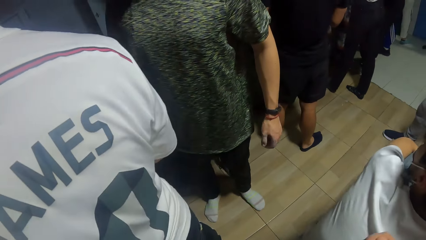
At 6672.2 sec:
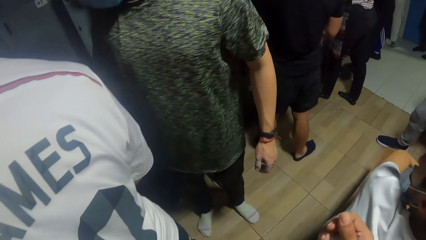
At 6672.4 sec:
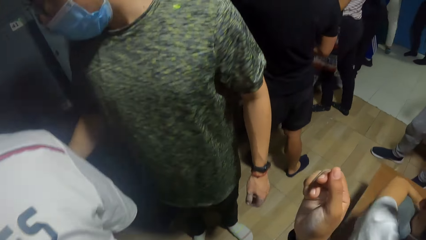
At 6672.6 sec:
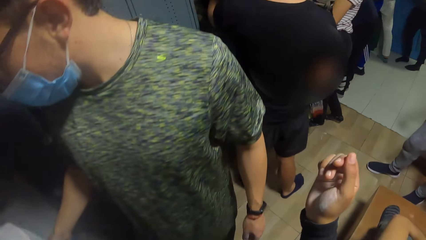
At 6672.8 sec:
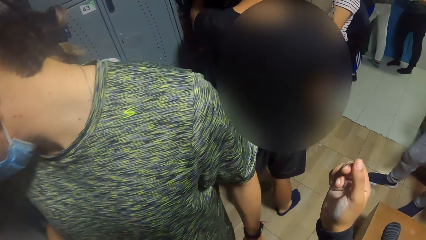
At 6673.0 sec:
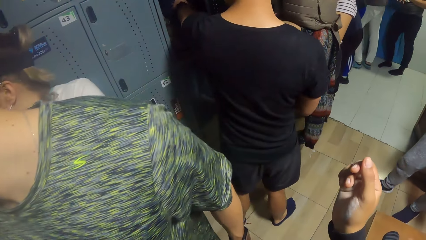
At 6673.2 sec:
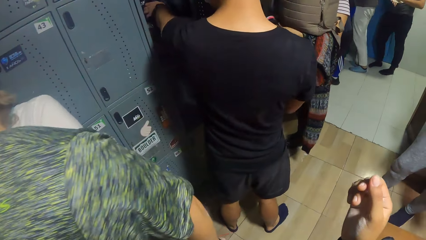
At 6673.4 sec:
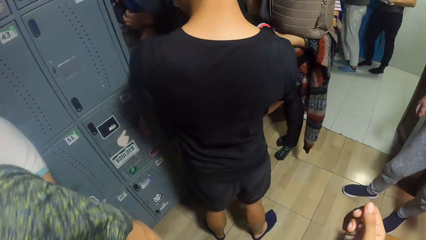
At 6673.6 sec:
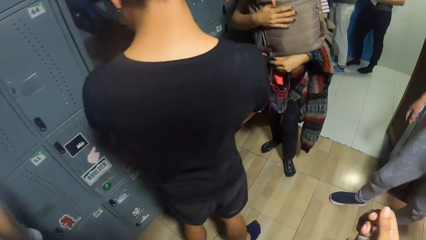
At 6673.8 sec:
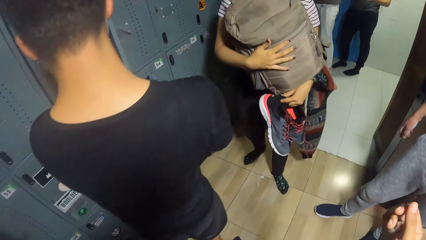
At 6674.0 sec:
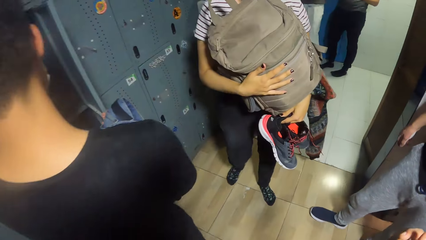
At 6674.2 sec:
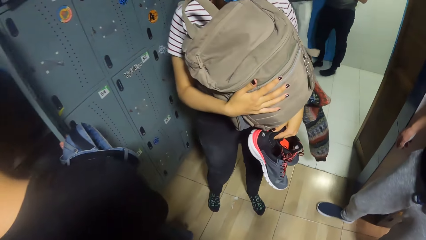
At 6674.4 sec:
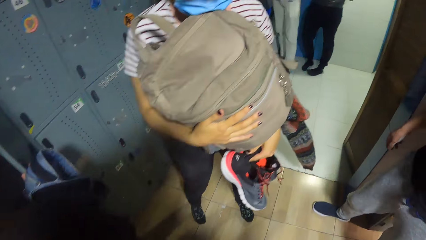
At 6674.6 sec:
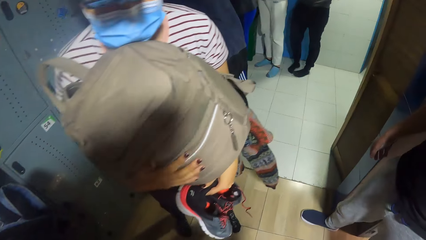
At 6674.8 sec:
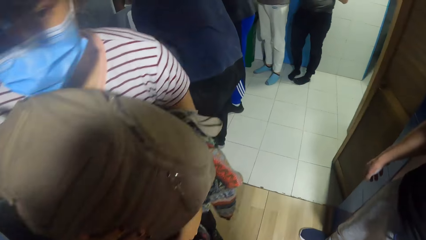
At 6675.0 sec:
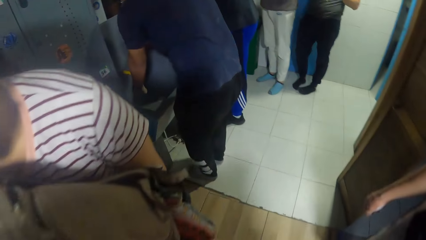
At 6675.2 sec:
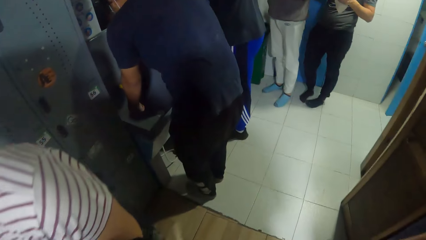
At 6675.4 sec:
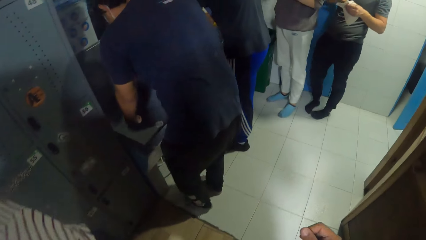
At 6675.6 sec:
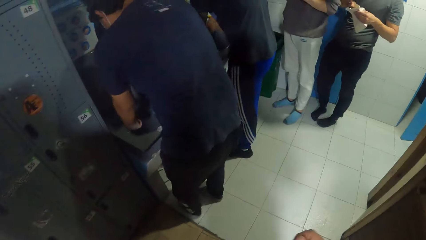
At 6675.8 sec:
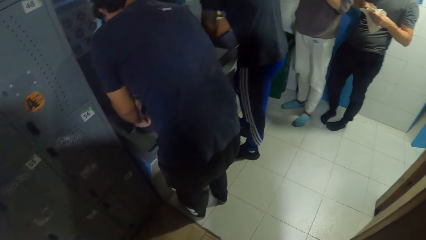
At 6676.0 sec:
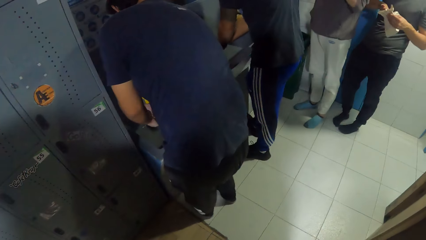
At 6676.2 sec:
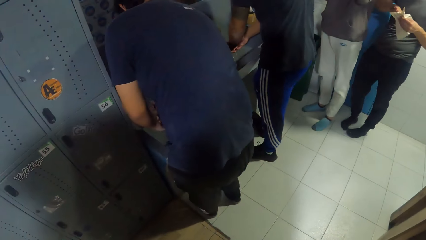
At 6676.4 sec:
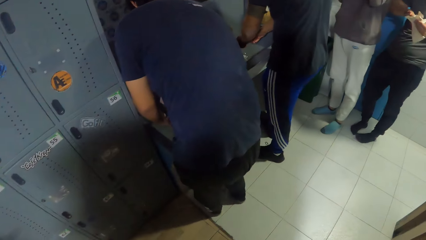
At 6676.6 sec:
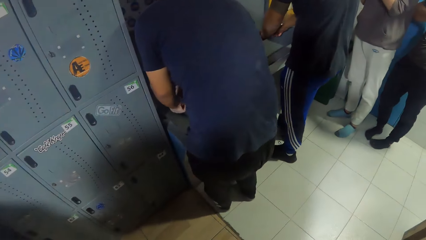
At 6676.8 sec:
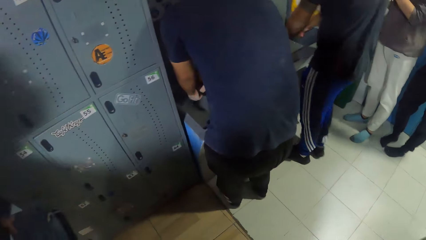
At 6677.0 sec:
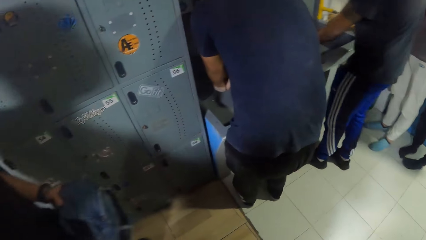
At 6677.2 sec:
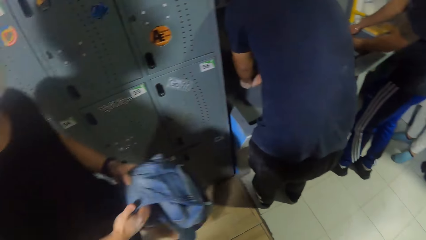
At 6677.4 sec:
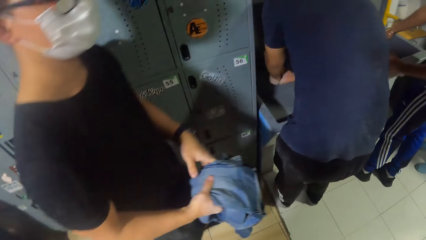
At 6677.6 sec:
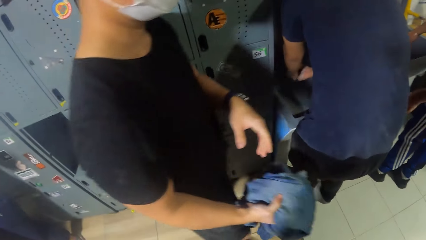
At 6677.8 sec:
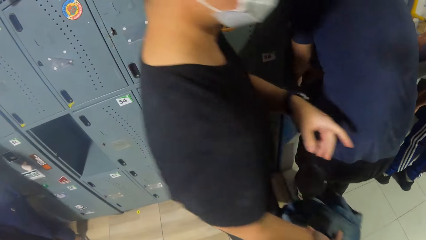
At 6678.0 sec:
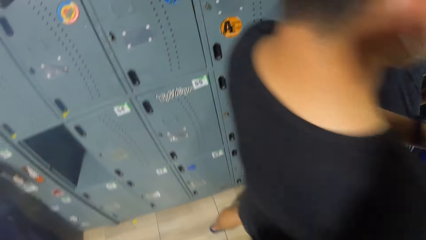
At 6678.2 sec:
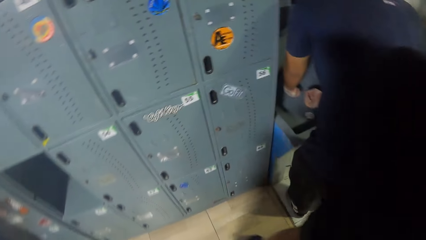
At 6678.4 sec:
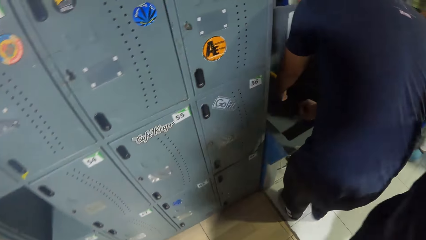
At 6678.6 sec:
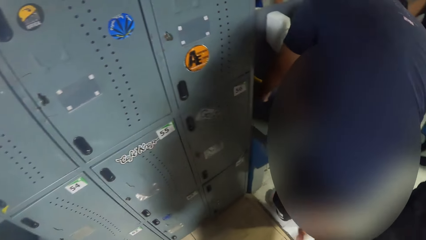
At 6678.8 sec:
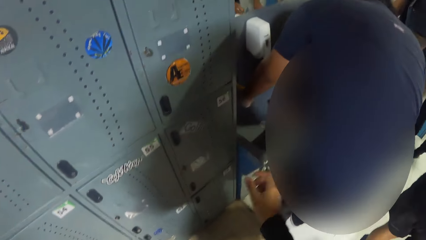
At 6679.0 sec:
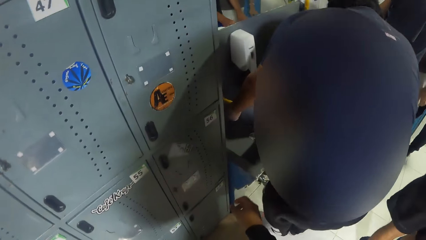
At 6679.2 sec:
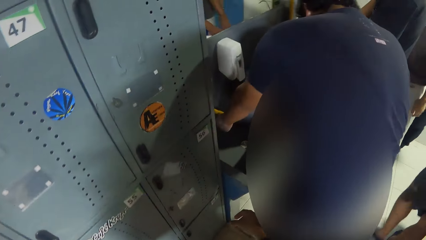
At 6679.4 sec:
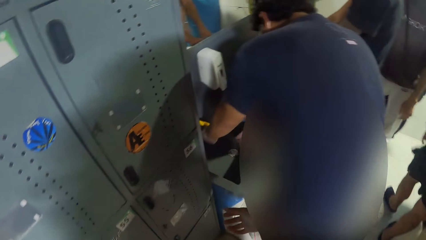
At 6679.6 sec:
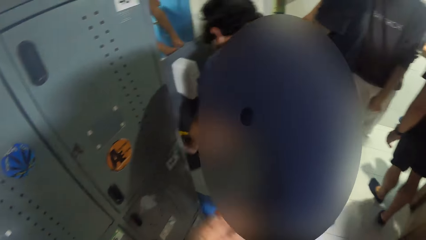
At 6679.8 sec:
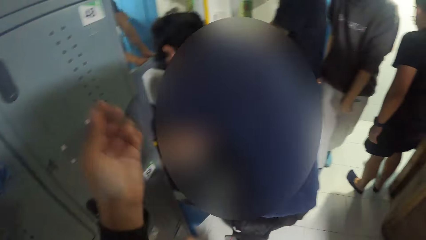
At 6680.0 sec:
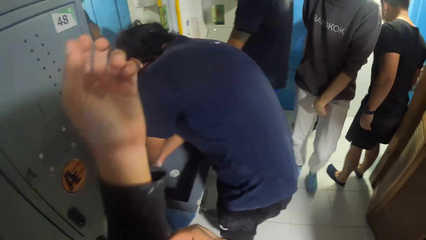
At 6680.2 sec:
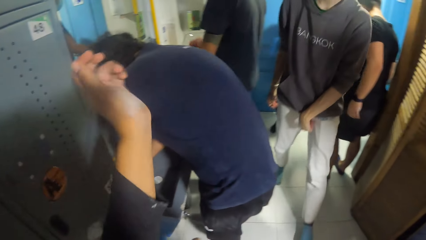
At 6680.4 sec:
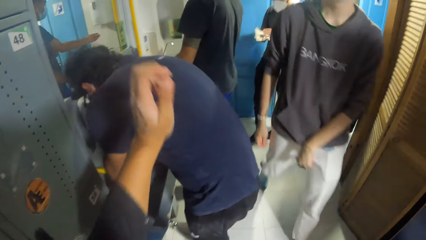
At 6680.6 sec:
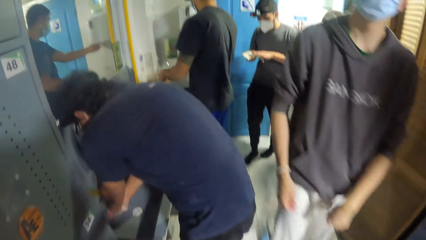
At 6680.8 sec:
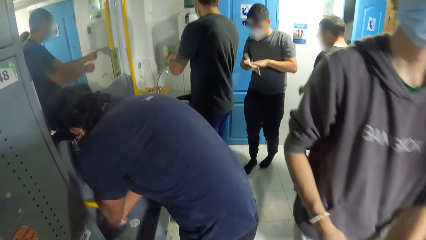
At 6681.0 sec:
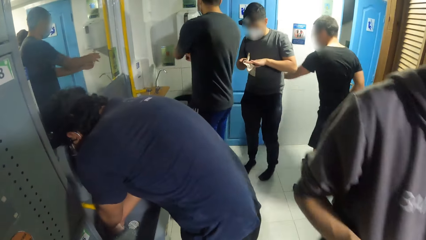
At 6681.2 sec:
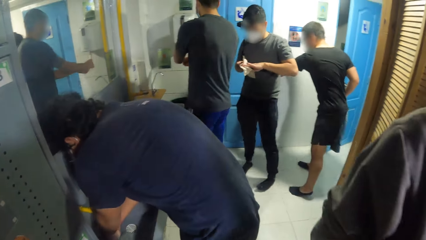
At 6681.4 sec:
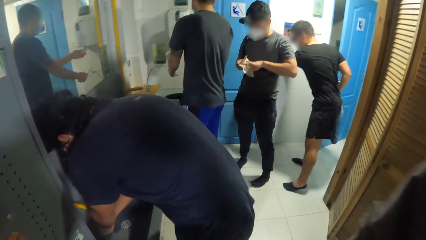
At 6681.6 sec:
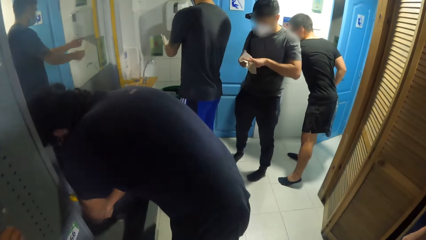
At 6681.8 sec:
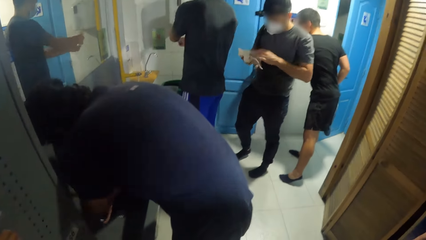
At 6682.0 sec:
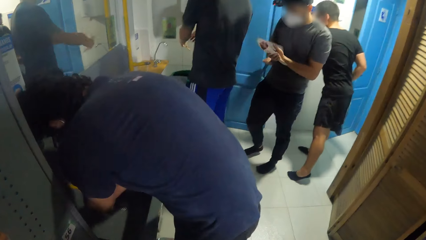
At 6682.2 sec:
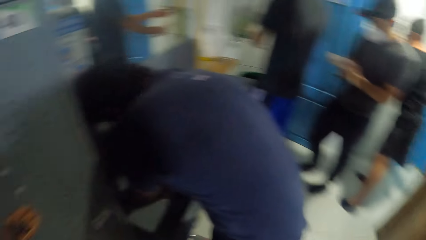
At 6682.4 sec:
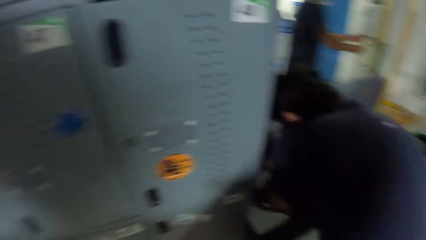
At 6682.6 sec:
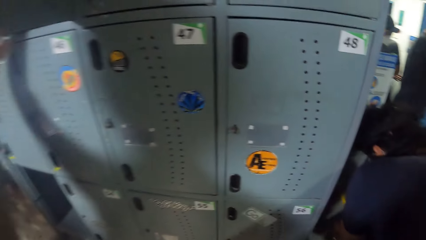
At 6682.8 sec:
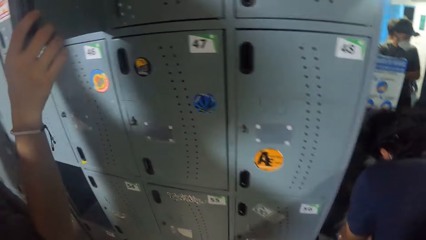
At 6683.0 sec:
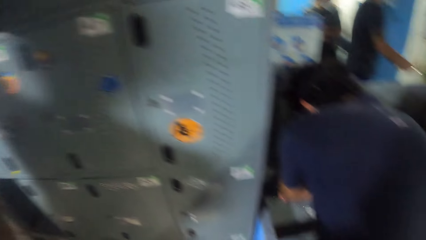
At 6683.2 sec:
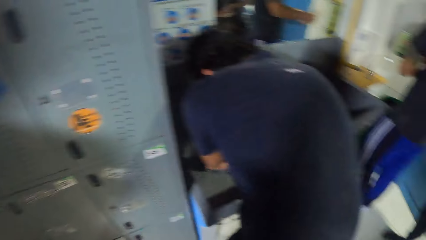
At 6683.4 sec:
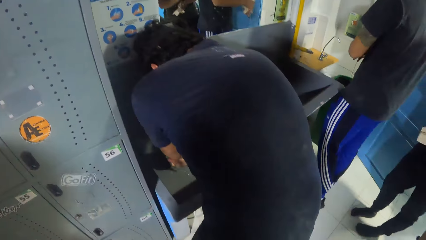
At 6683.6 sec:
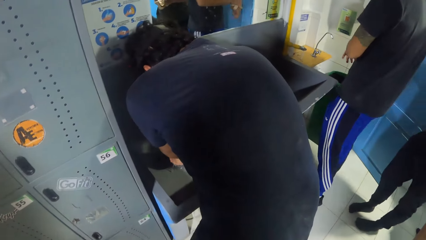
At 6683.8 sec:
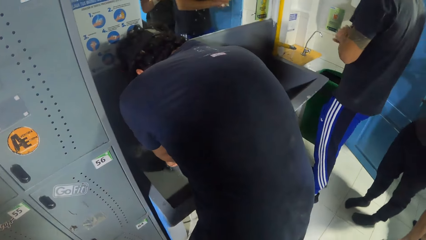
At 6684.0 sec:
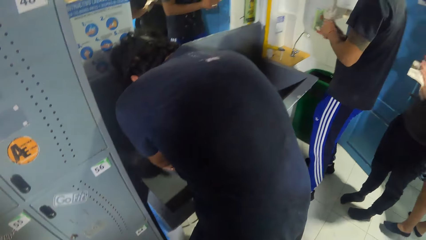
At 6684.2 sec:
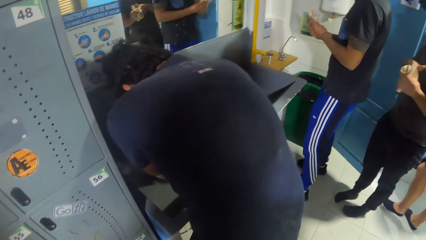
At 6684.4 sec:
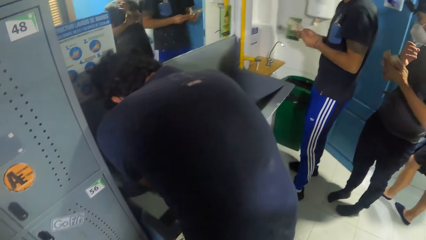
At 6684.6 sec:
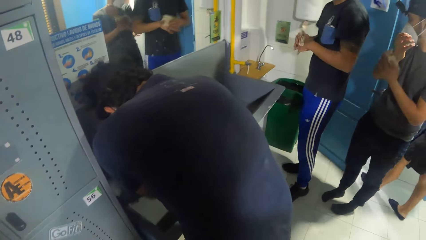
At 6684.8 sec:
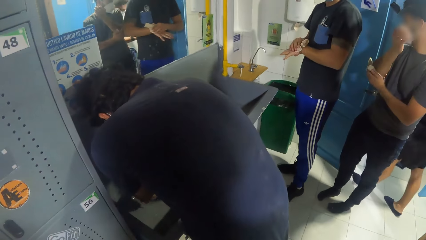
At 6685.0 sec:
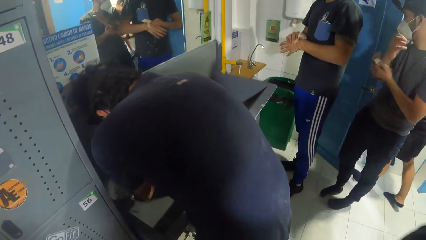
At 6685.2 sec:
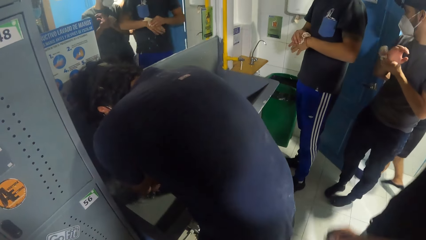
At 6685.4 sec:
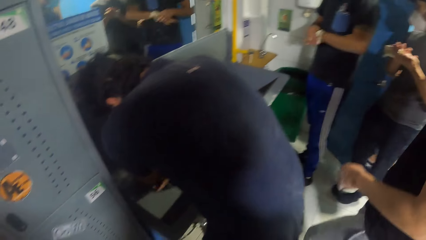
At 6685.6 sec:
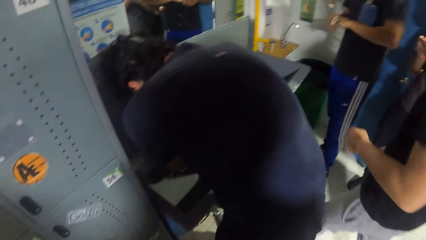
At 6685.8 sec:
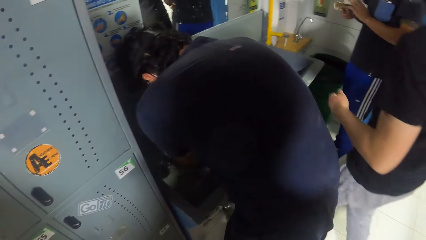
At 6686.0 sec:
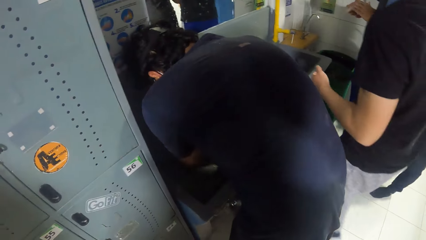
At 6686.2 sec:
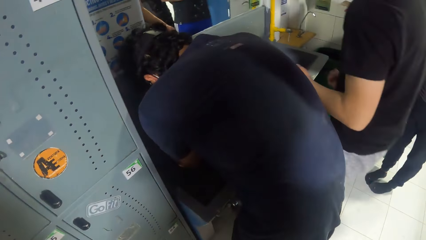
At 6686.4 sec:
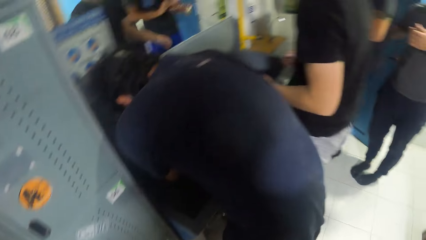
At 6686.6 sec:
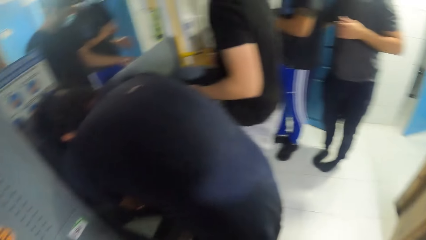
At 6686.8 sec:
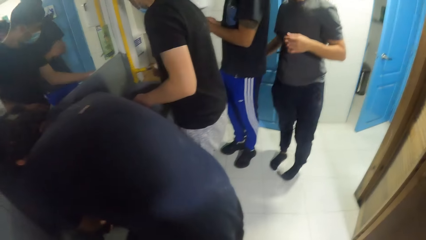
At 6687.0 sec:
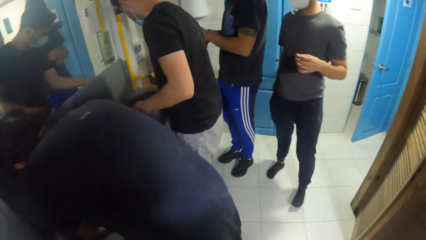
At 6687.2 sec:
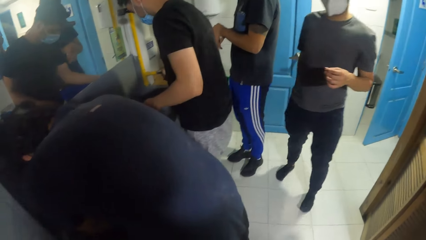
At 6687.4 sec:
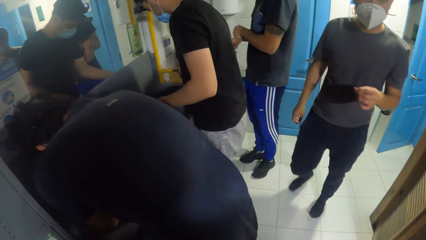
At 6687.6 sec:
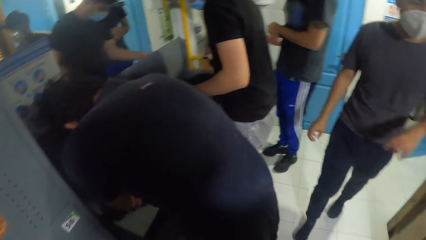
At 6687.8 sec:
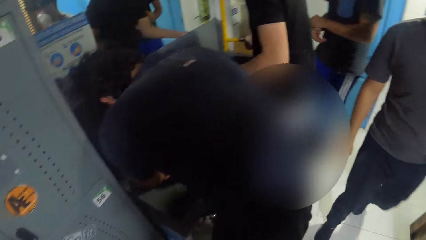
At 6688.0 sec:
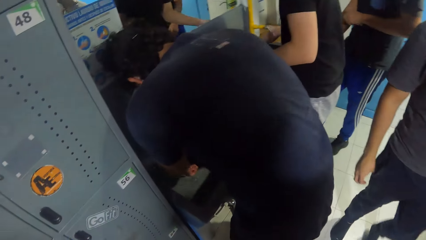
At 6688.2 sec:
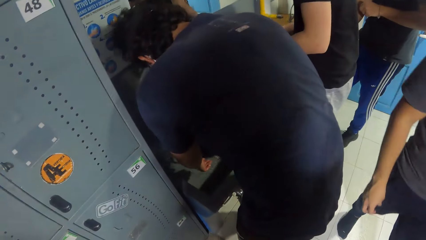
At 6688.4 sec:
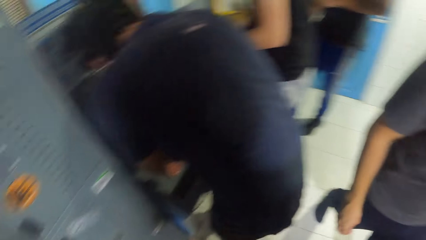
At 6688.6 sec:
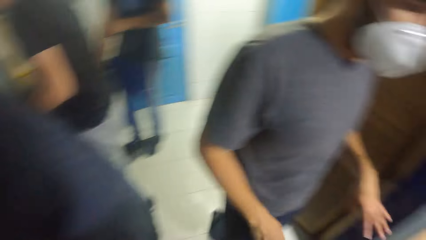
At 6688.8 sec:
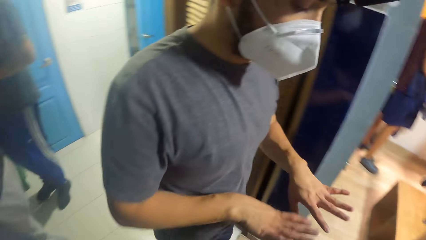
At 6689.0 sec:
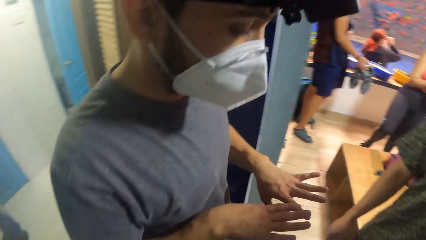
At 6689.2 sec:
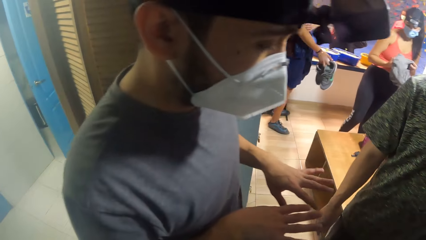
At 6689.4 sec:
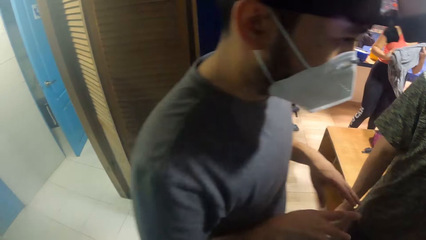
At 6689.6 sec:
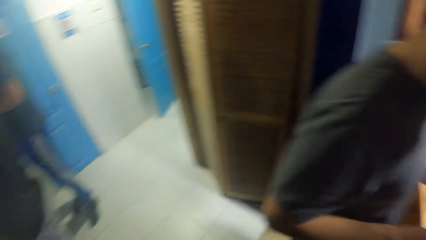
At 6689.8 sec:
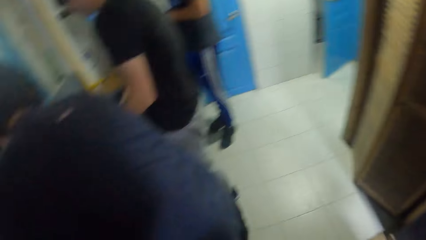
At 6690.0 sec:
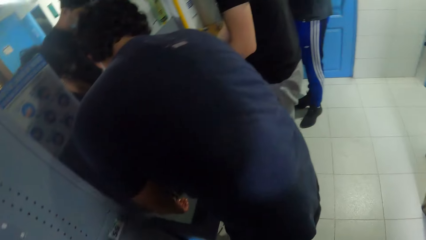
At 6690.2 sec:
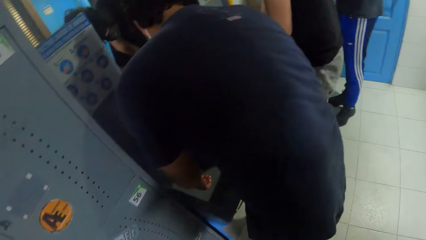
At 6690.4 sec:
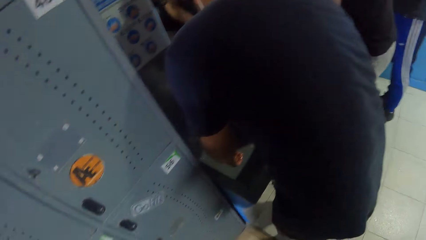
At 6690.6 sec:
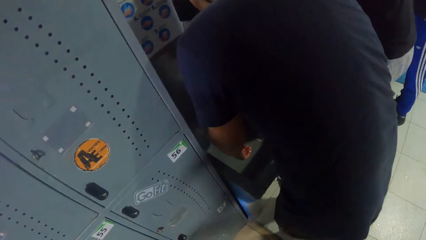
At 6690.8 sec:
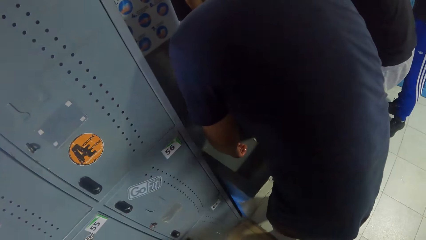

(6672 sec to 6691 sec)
The camera wearer walks in the room. They look around. A person washes hands in a sink. The camera wearer straightens a cloth. They look around. Another person wipes hands with a serviette.
